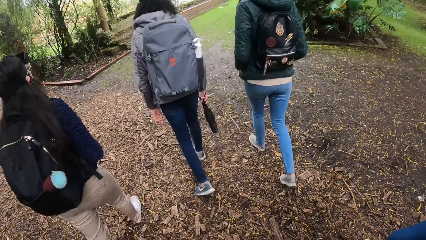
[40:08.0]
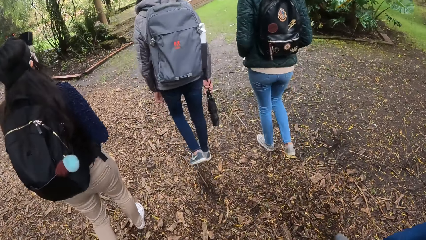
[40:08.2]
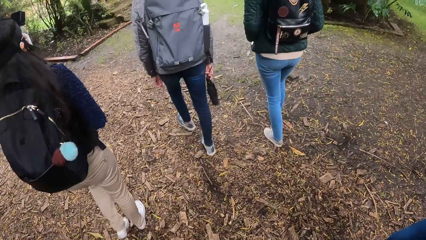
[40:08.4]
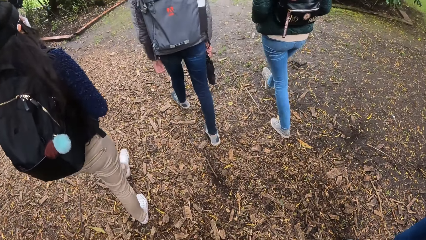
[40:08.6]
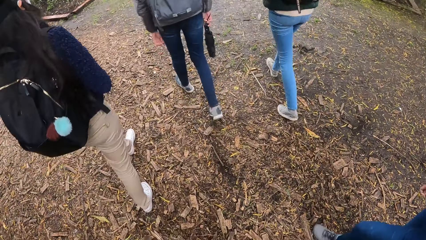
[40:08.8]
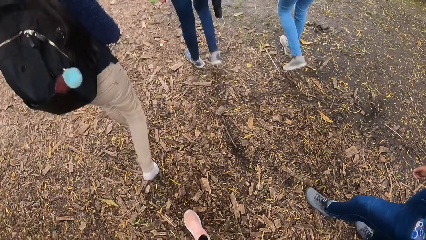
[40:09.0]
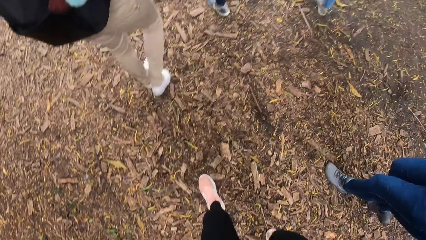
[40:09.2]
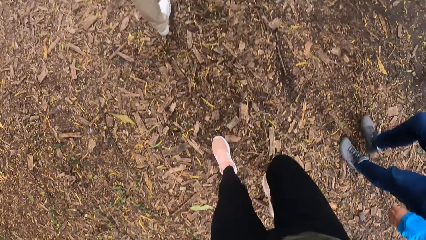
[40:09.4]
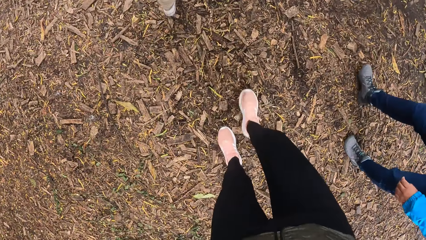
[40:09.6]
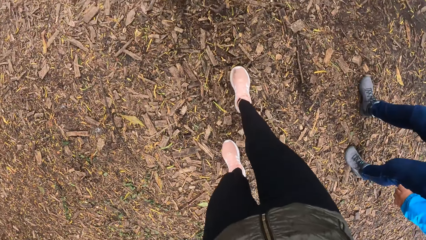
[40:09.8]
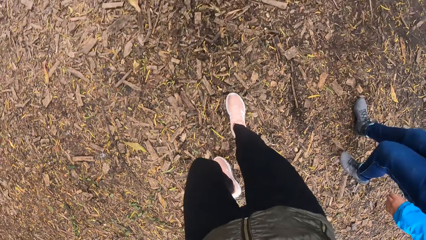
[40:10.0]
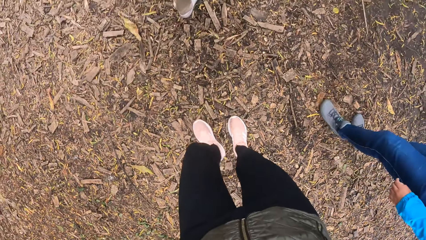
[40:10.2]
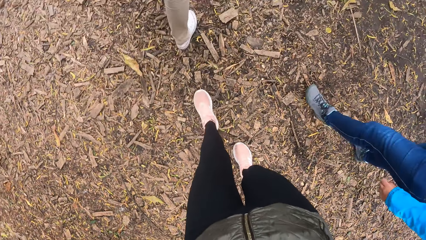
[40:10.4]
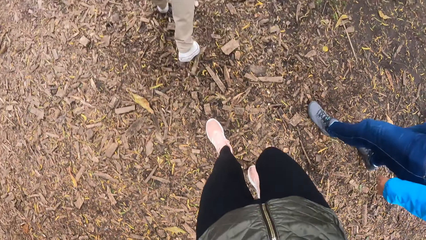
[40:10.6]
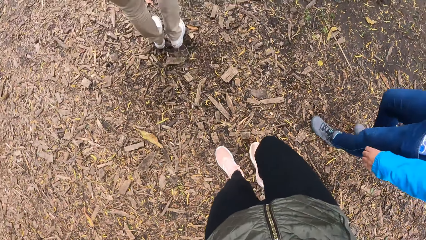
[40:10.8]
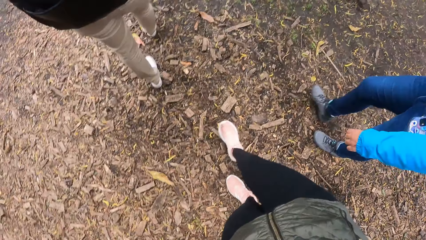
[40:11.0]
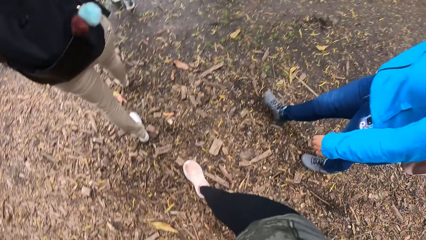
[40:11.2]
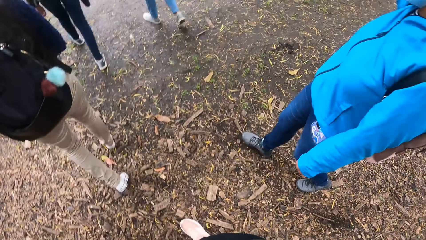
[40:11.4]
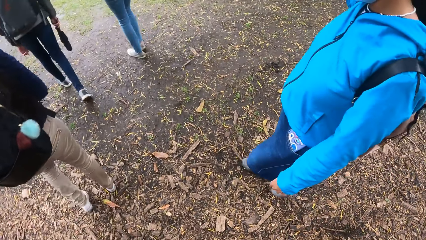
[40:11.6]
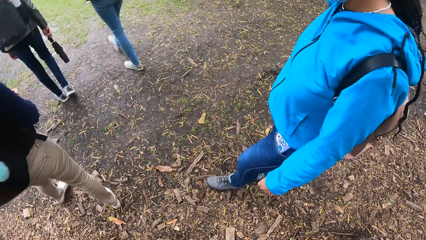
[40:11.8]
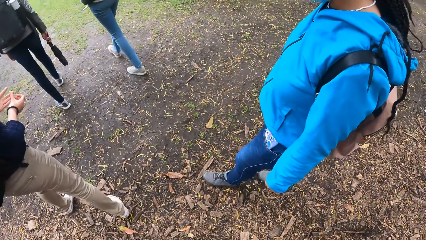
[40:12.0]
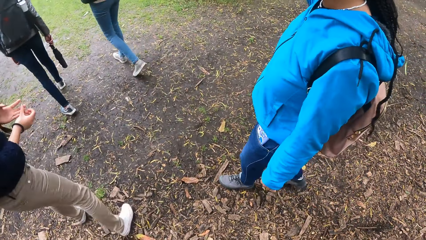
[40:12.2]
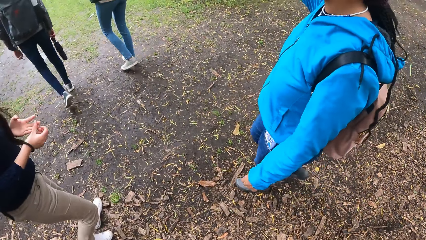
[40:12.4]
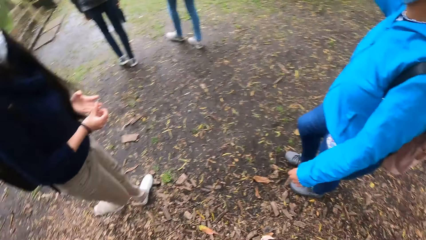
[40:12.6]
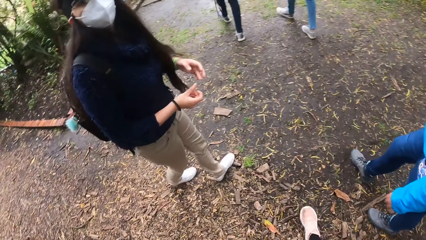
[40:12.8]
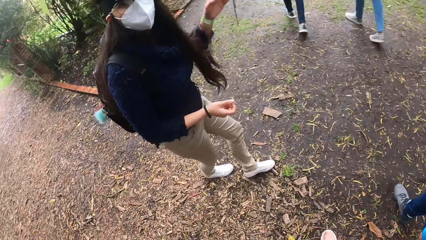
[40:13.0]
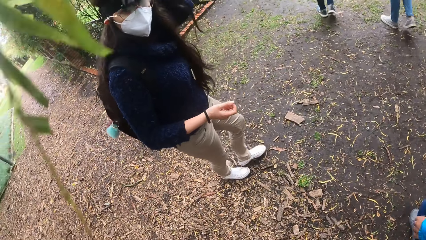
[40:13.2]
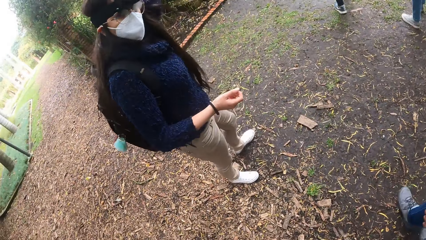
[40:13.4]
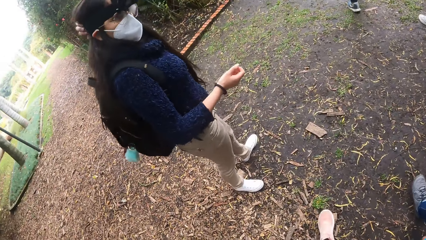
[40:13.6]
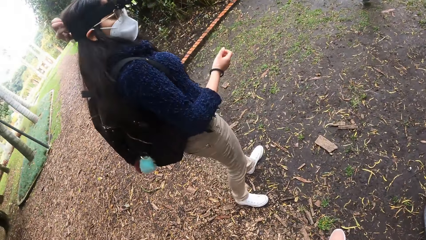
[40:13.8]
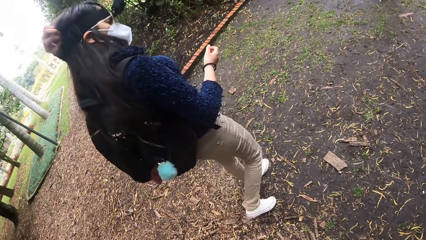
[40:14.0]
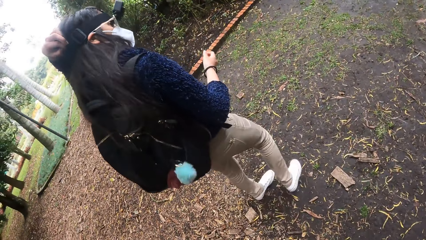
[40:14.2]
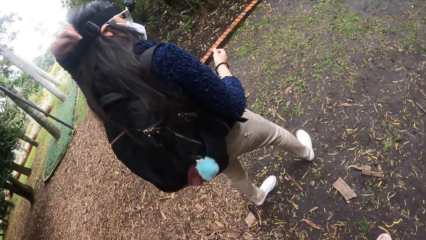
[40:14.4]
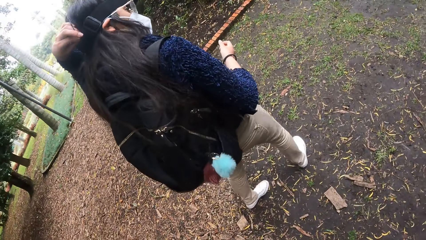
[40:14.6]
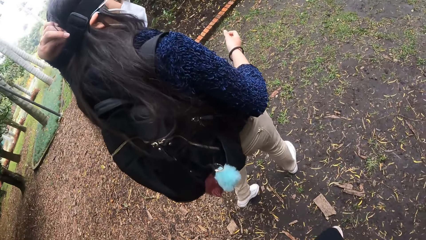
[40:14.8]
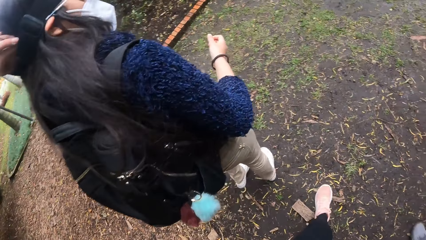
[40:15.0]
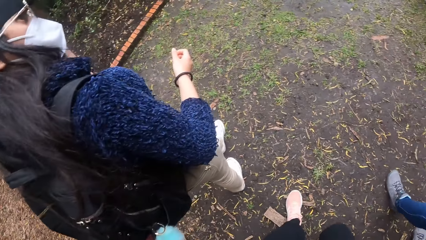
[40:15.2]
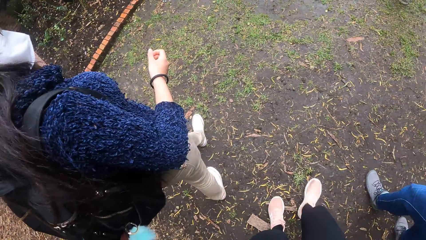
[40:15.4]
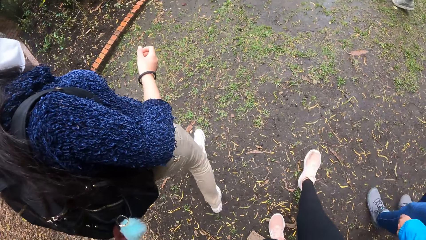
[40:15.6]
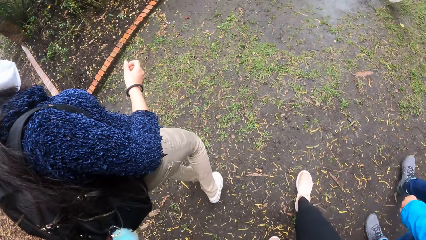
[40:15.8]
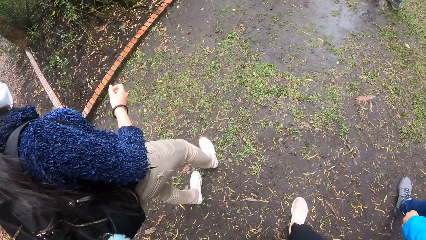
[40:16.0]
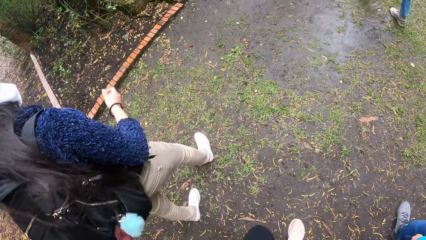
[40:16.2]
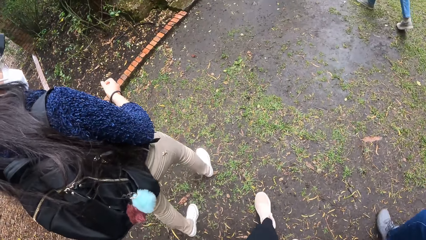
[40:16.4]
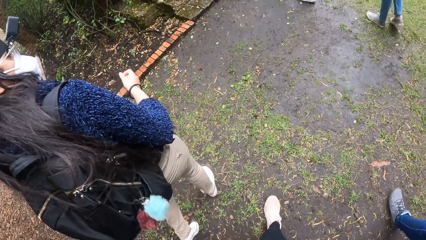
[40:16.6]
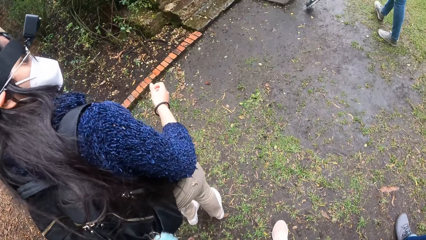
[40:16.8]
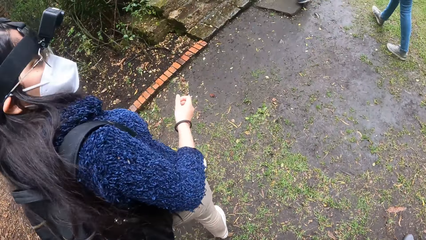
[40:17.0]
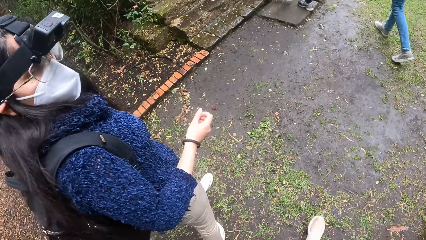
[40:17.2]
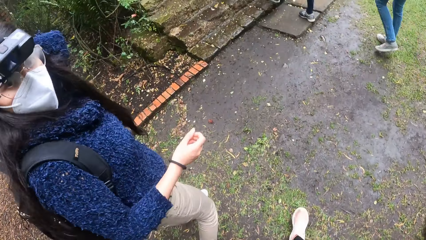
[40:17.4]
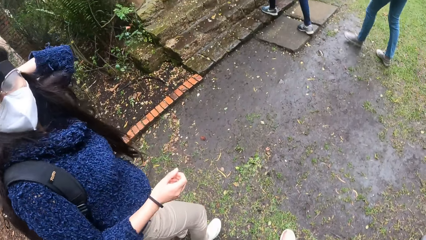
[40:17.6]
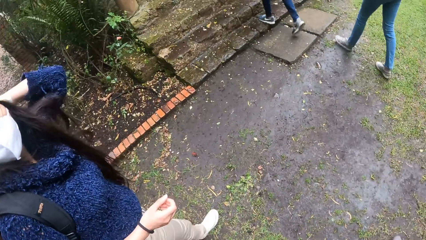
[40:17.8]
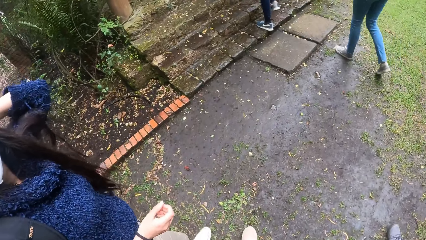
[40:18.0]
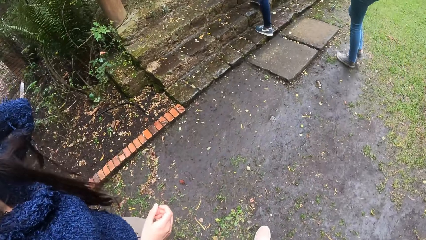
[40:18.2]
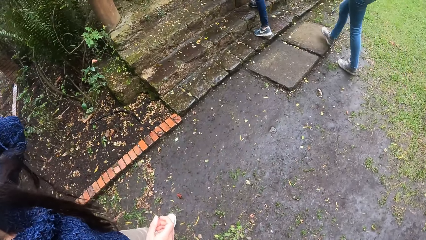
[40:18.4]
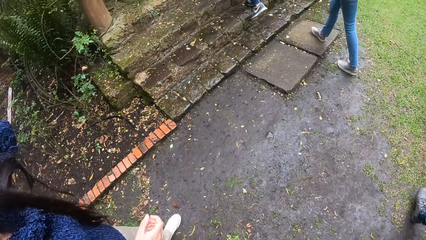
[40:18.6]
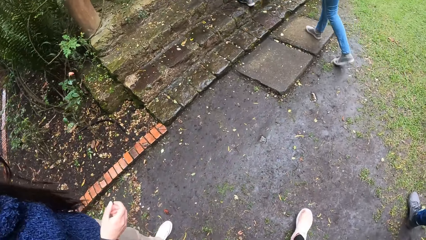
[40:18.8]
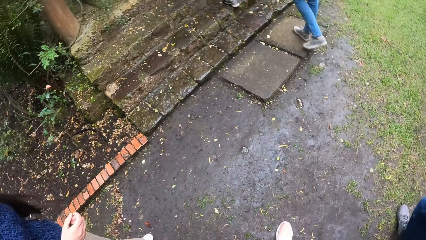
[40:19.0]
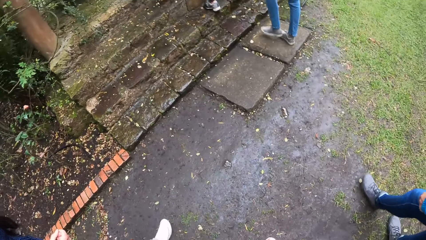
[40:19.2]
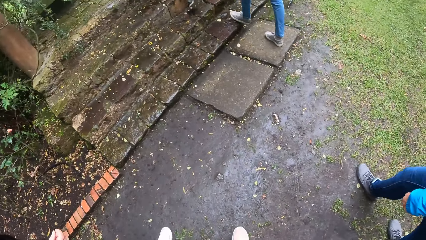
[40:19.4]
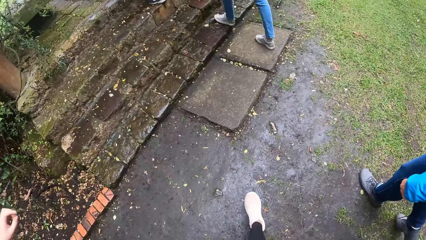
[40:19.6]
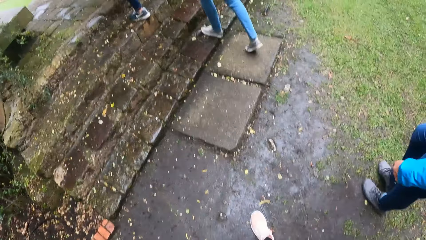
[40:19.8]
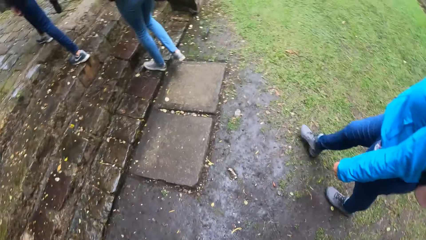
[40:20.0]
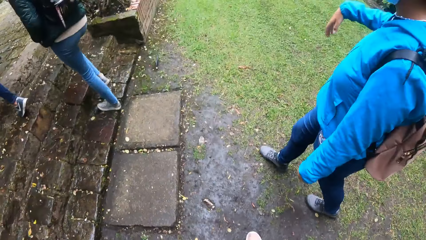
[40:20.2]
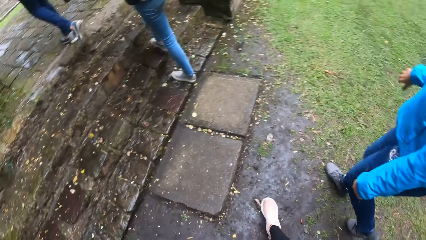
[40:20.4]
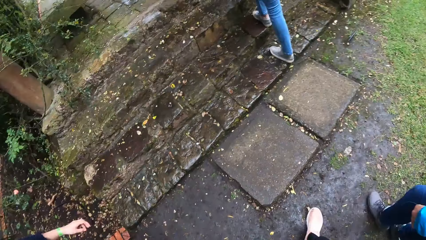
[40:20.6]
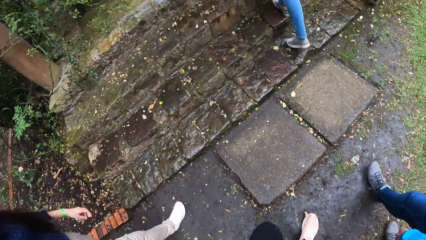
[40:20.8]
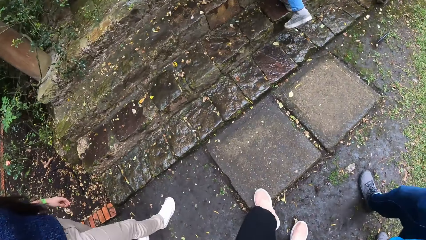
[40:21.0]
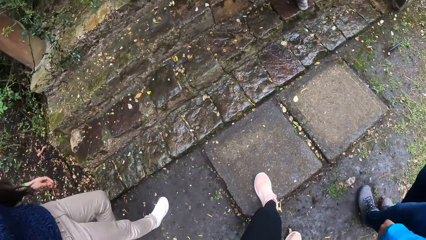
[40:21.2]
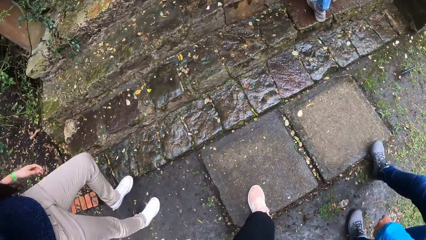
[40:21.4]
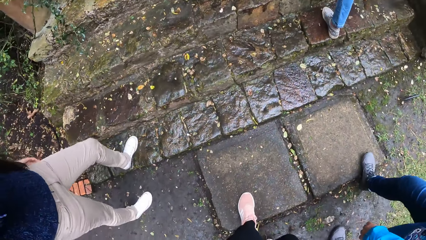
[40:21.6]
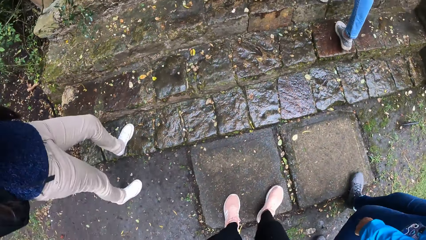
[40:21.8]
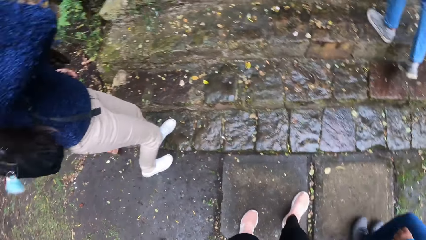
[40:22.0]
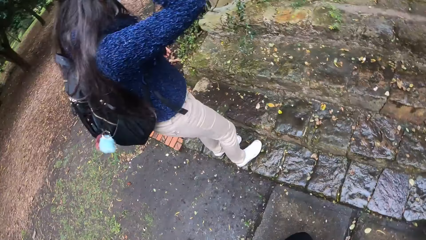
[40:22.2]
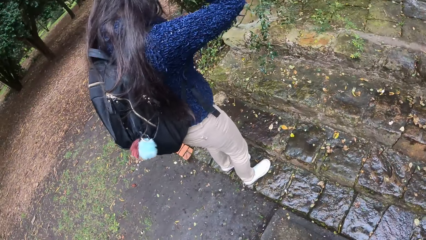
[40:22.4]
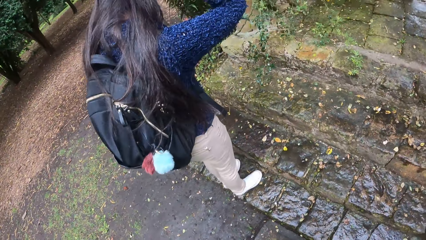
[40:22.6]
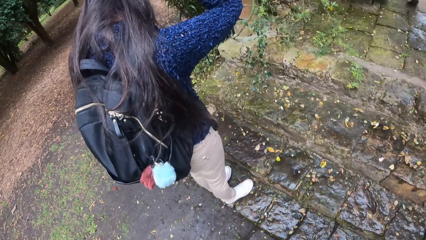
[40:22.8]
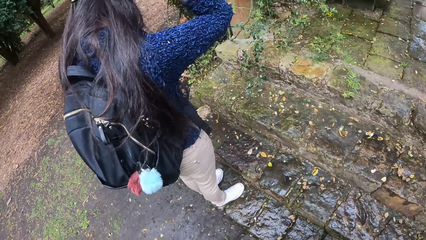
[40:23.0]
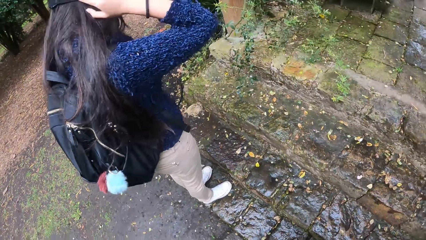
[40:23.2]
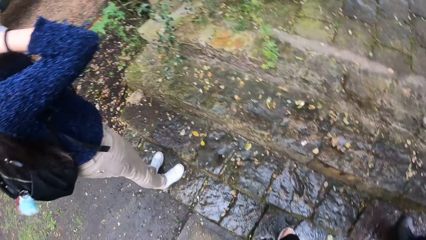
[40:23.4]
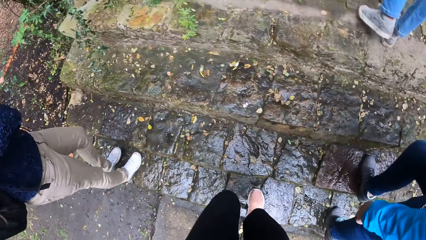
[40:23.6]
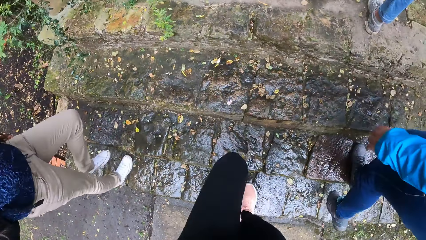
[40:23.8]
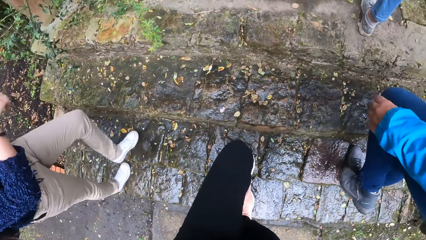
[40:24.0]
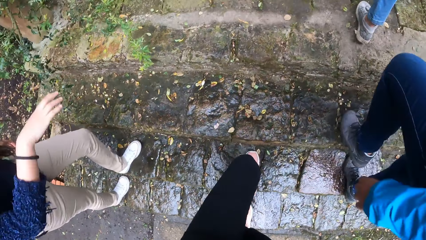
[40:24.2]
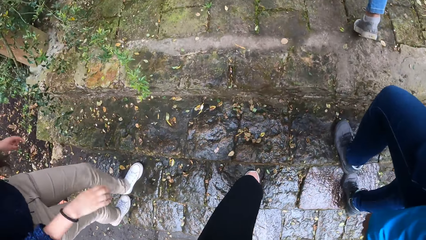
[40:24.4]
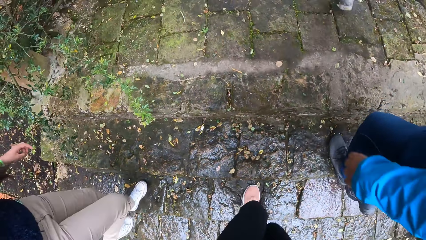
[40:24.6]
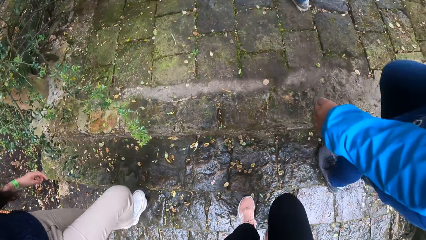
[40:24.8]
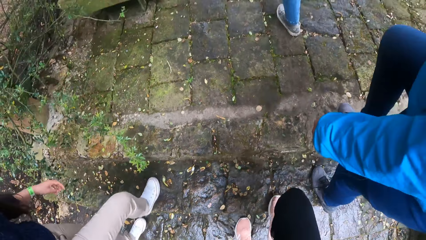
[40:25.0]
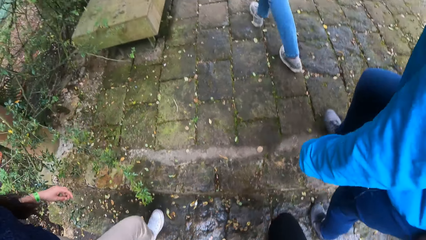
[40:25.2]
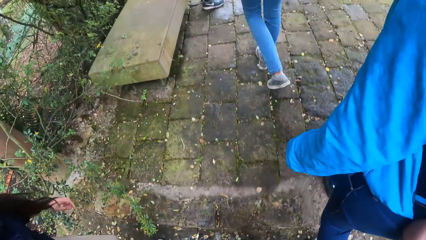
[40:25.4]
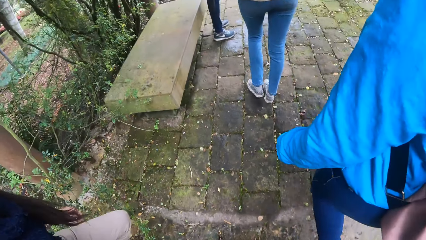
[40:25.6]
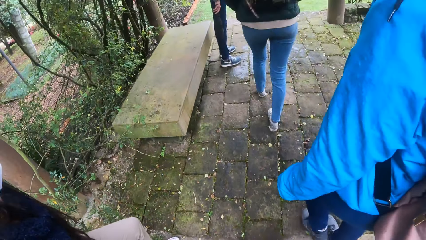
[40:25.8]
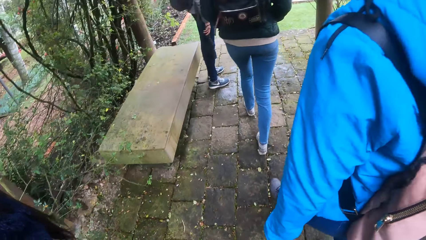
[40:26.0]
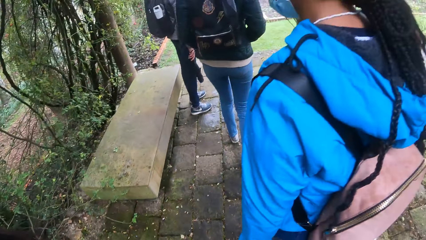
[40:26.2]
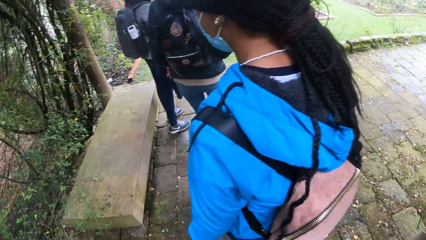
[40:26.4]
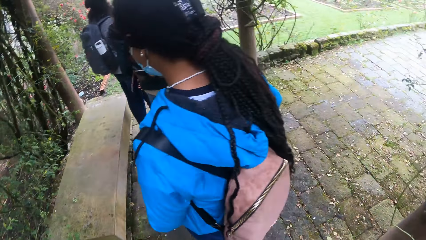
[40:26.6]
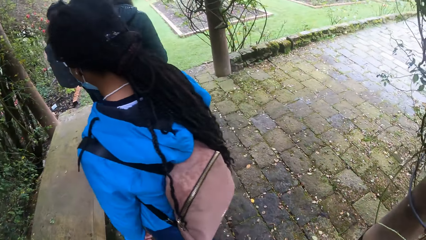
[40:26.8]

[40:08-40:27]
The camera wearer interacts with a woman. The woman adjusts her hair with her left hand. Another woman and a third woman climb a staircase. The camera wearer talks to a man. They climb the staircase with a fourth woman and the first woman.
